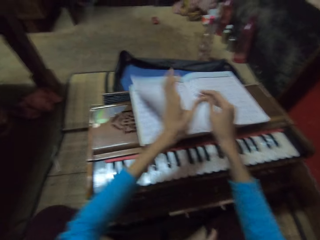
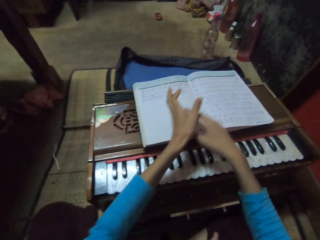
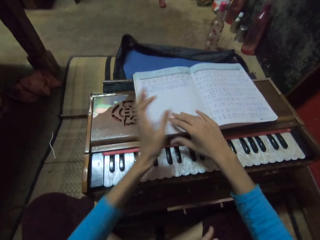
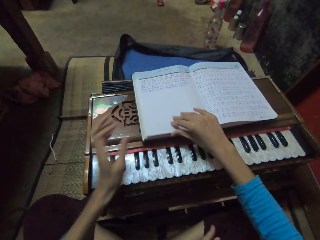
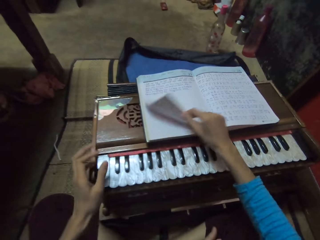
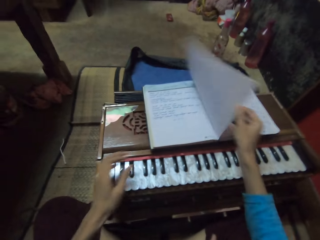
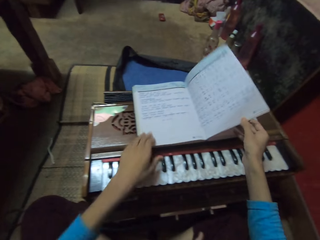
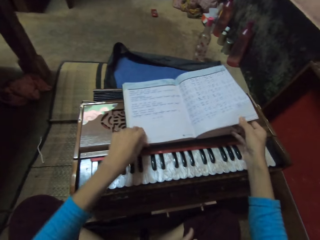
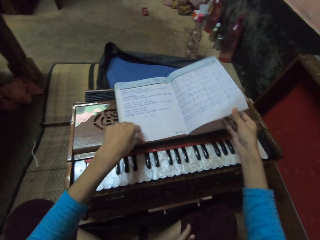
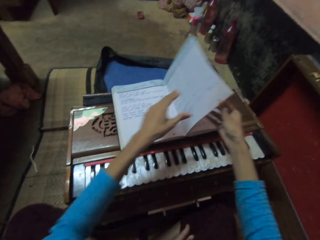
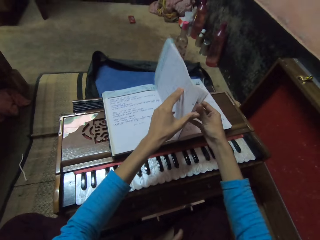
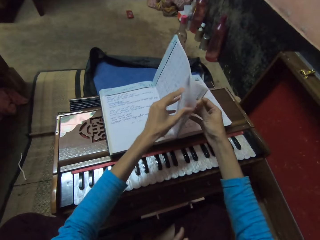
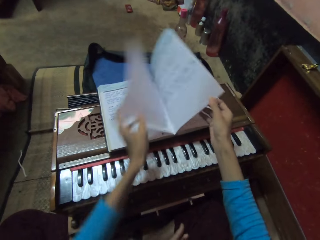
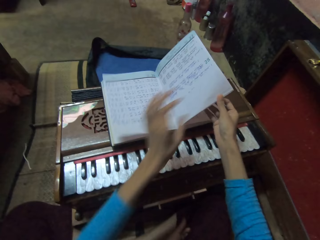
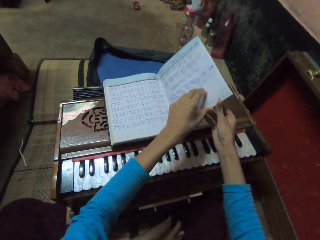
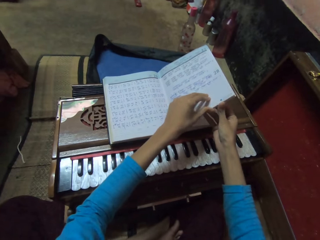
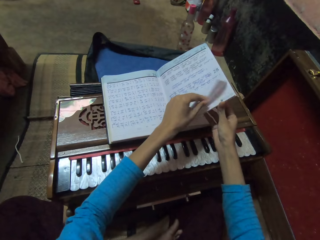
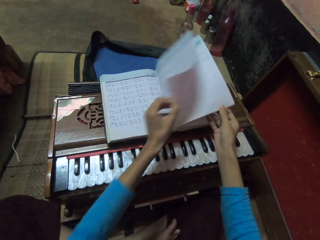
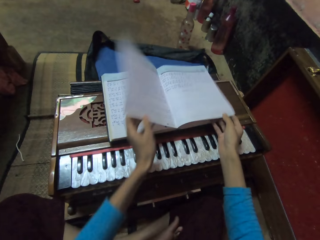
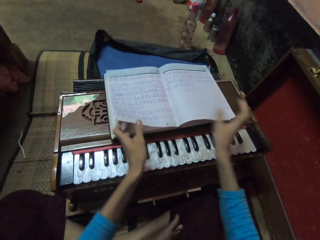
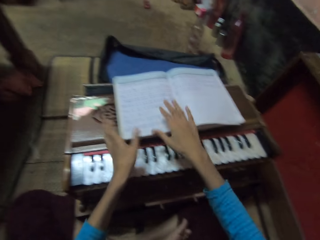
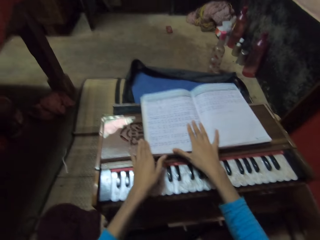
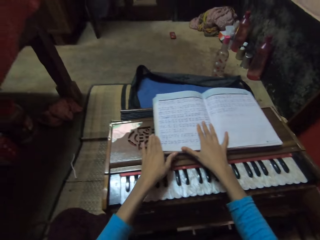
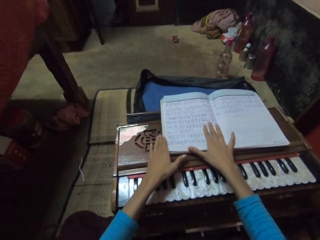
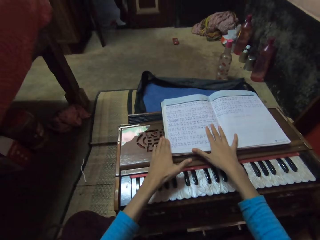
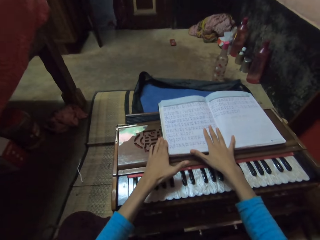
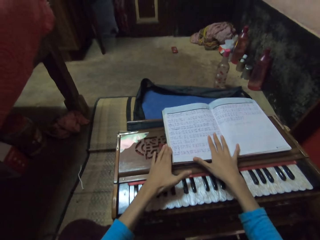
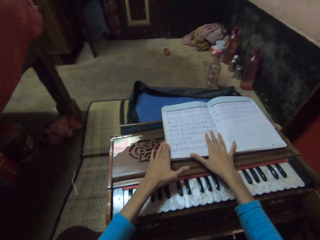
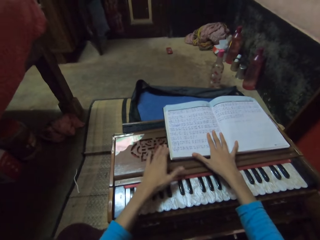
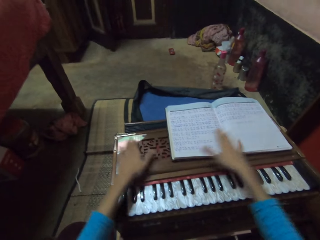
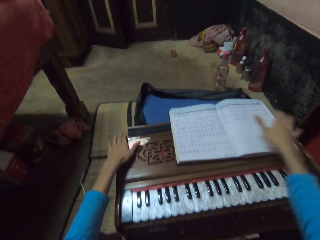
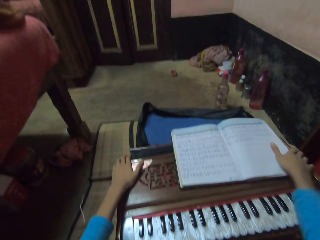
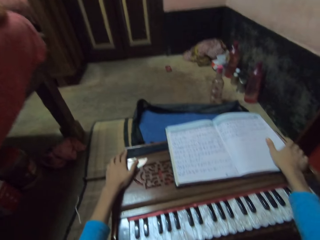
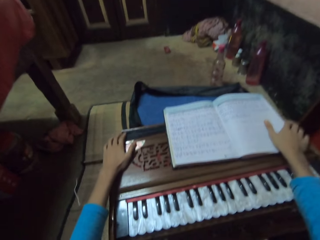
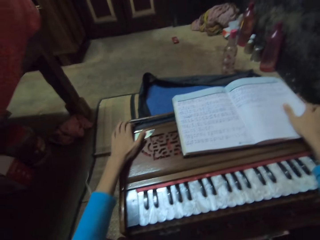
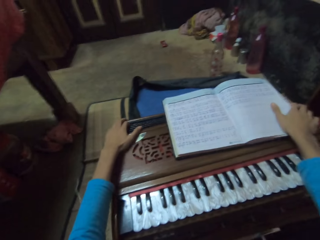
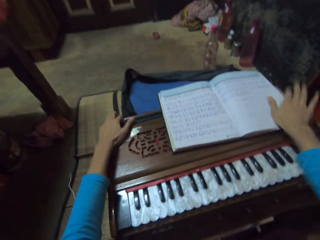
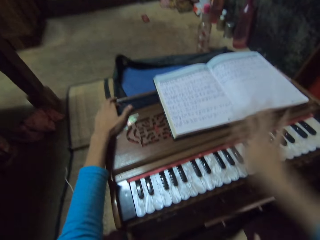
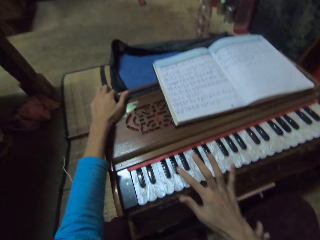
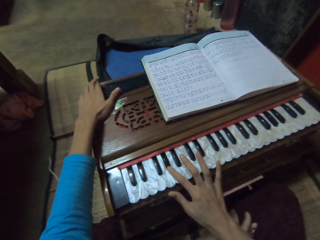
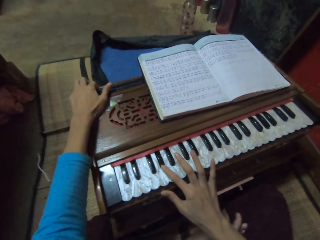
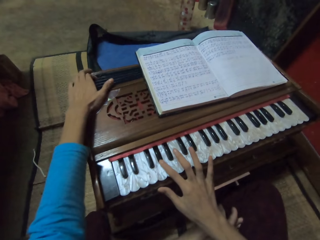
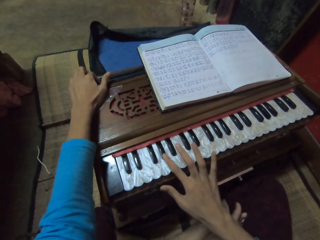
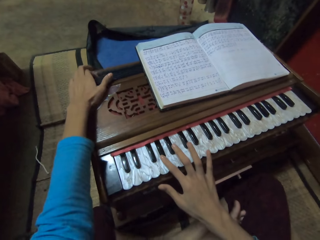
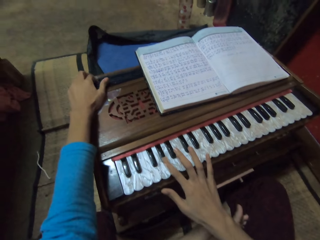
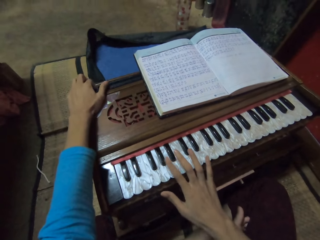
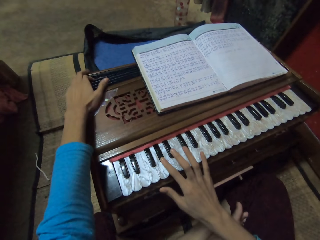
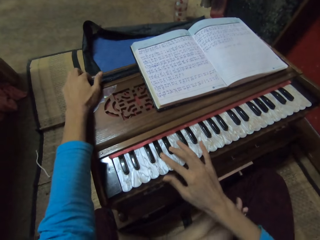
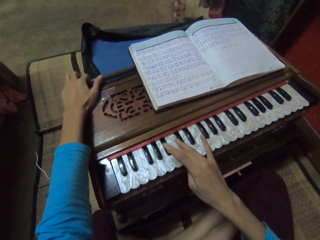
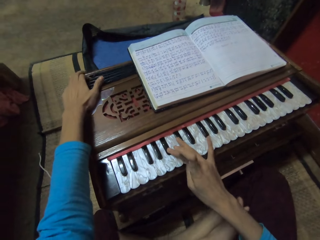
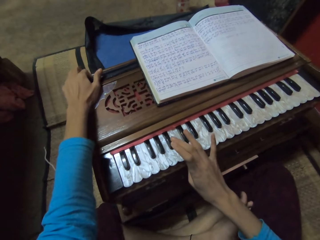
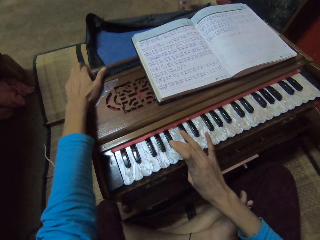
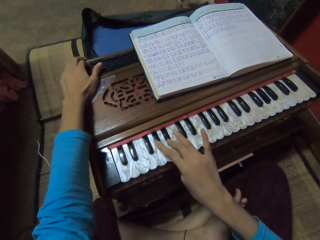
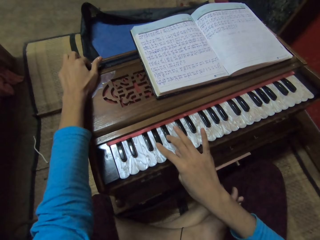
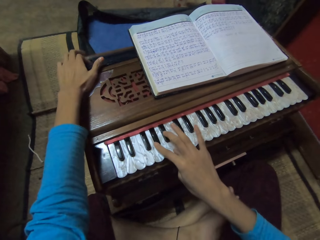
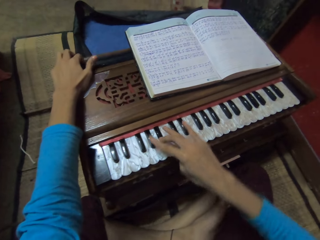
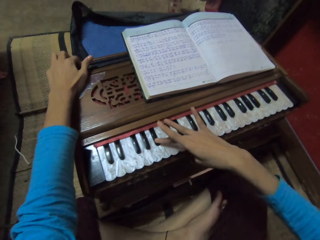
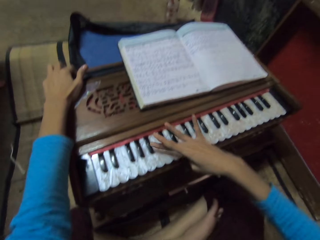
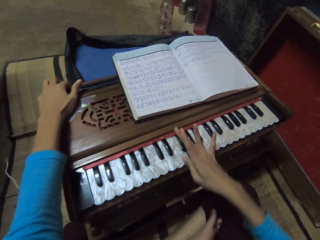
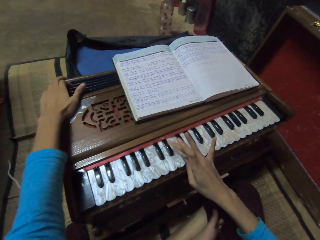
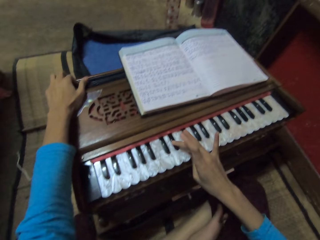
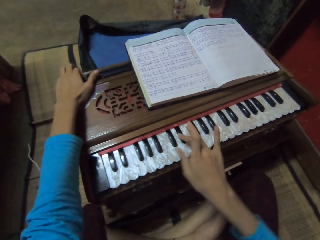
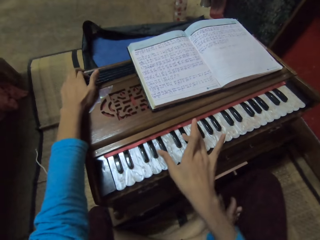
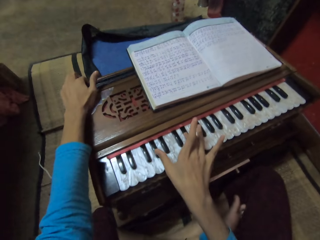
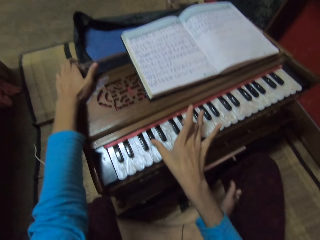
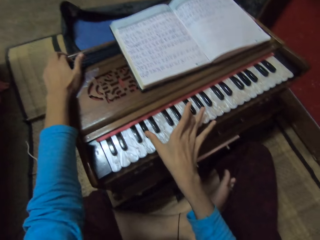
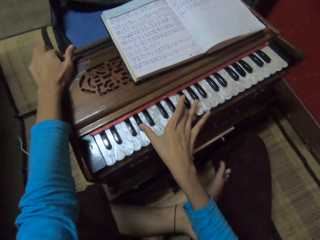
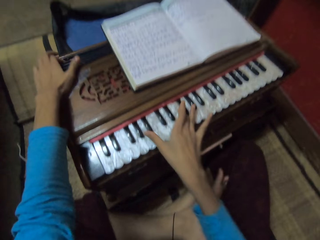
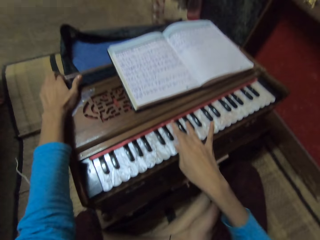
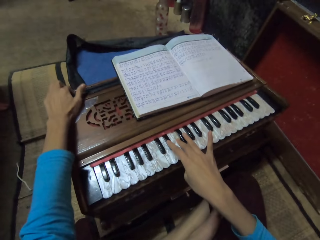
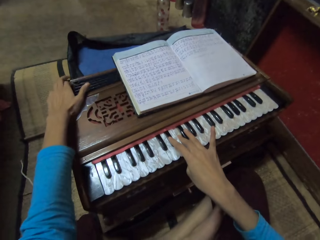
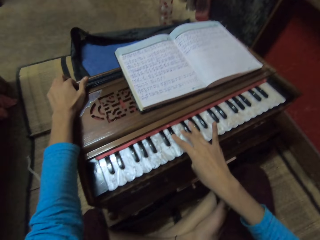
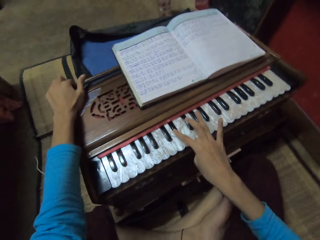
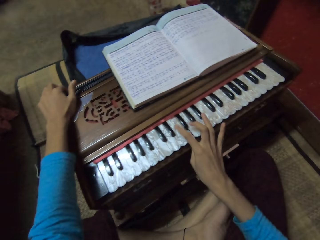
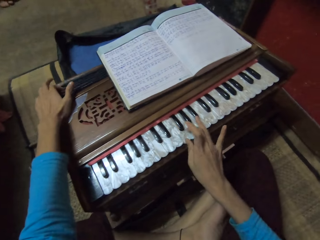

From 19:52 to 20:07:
The camera wearer flips the book on the piano accordion with both hands. They interact with a person. They push the book. They play the piano accordion with both hands. They sing.

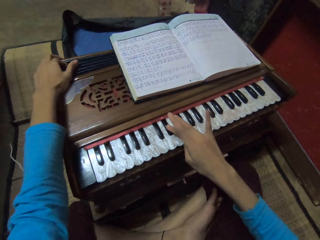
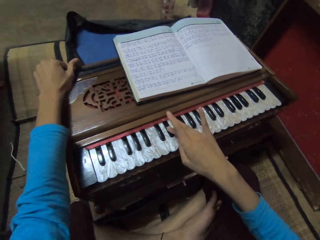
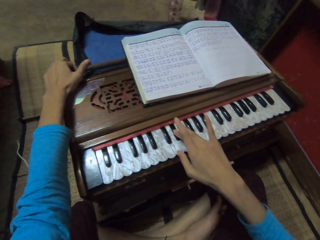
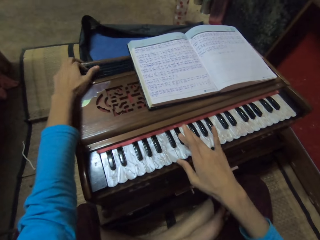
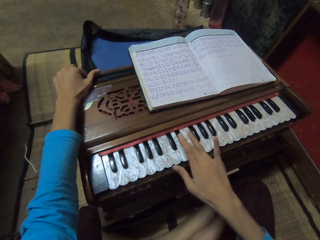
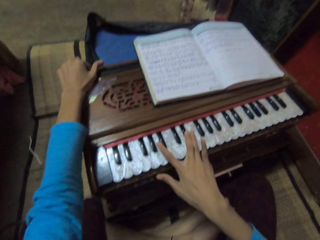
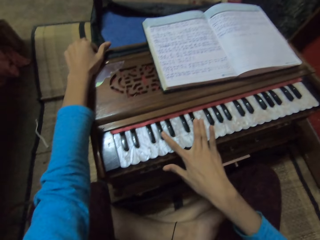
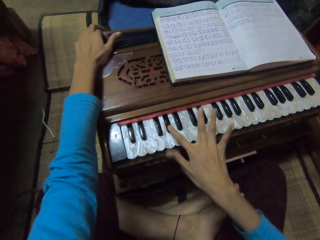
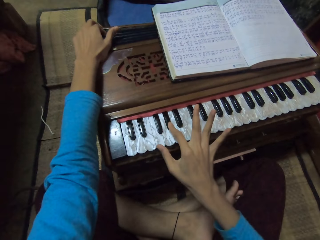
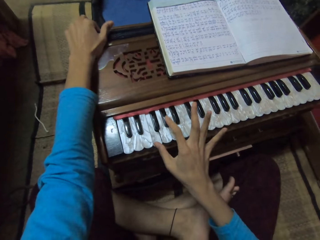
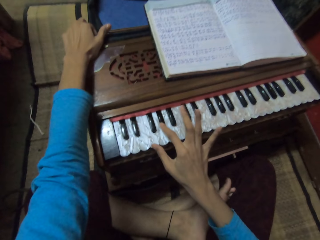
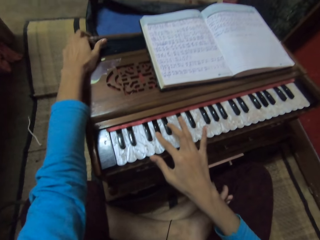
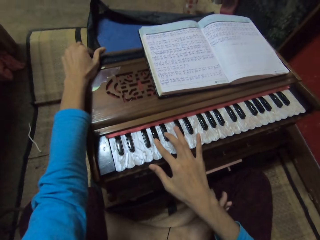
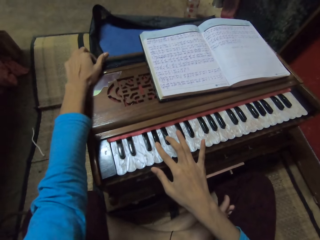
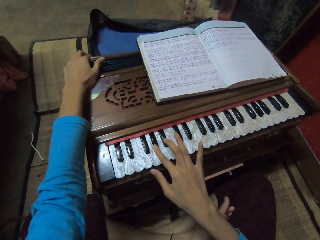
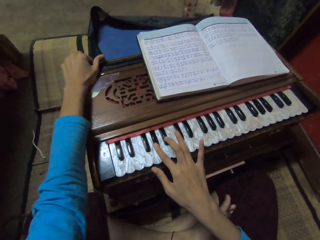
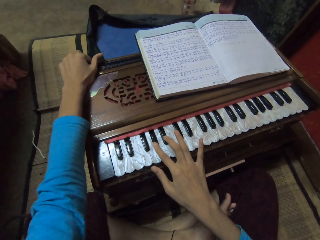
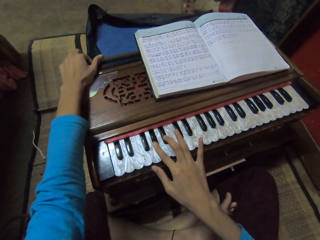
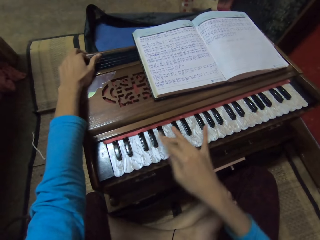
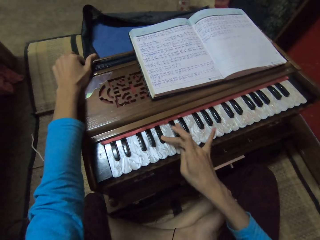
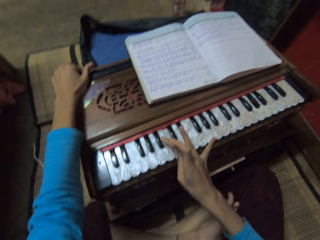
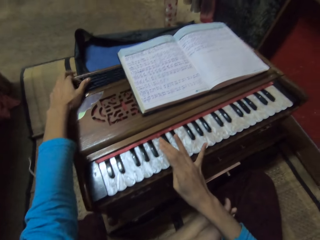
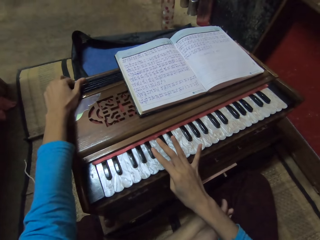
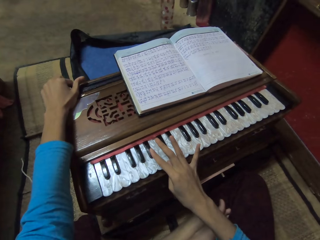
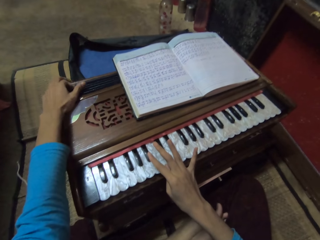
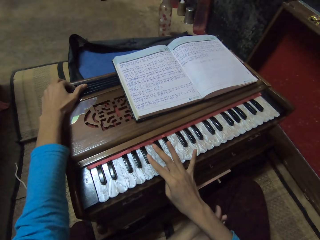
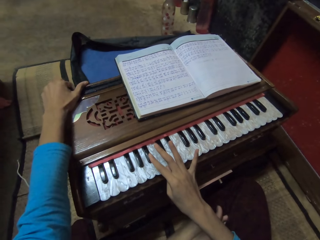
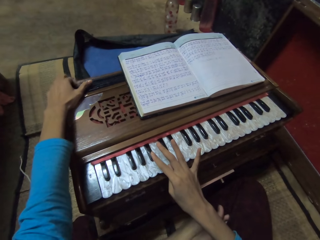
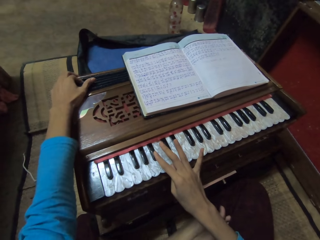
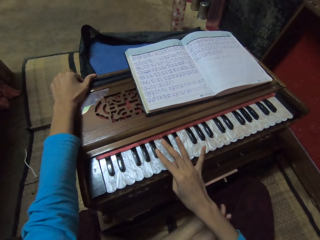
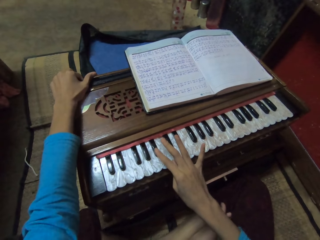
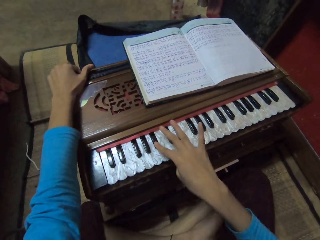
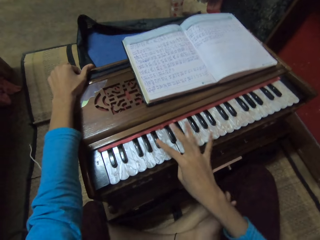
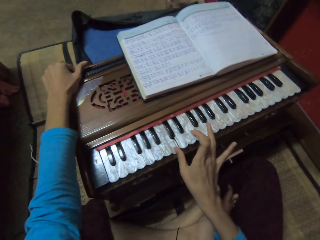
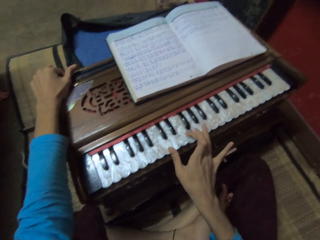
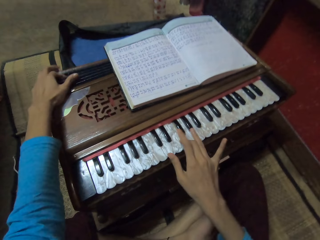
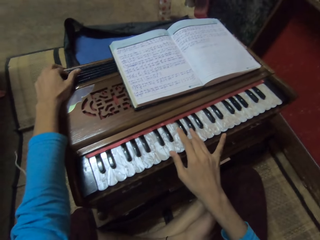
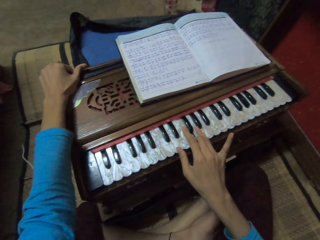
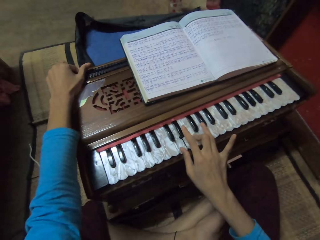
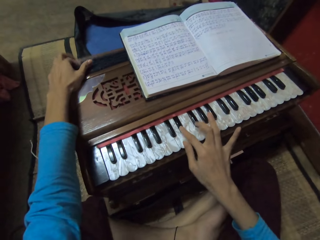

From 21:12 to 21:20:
The camera wearer sings.
